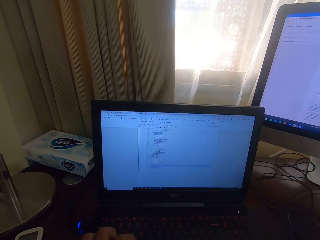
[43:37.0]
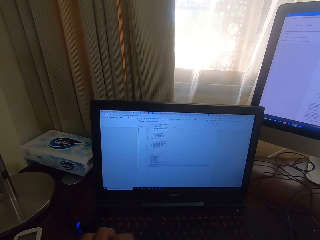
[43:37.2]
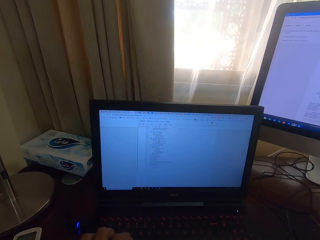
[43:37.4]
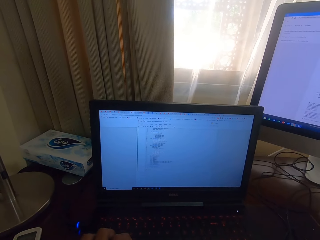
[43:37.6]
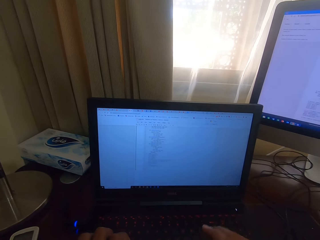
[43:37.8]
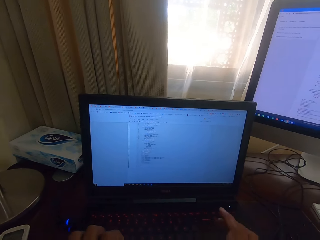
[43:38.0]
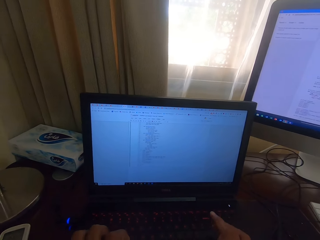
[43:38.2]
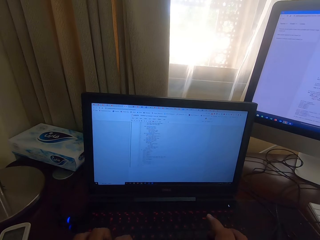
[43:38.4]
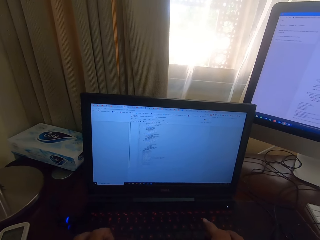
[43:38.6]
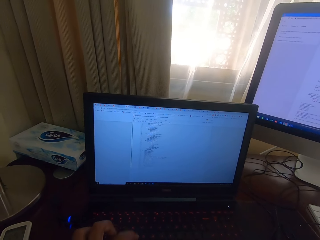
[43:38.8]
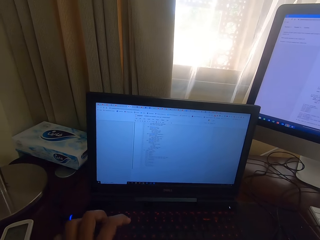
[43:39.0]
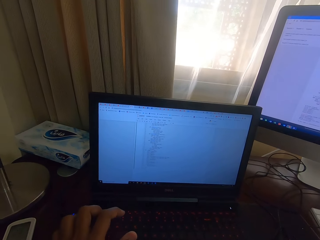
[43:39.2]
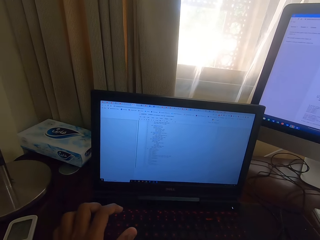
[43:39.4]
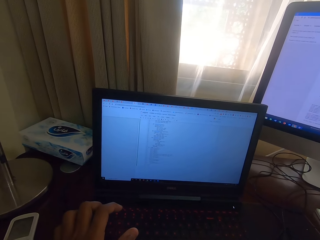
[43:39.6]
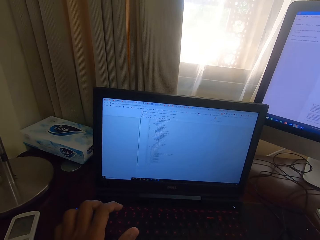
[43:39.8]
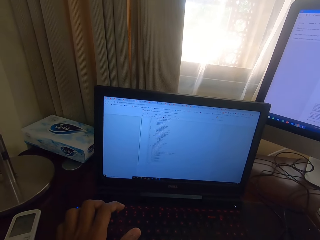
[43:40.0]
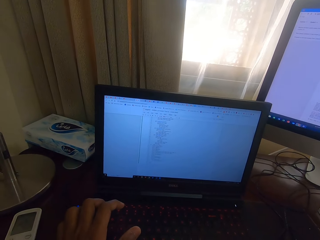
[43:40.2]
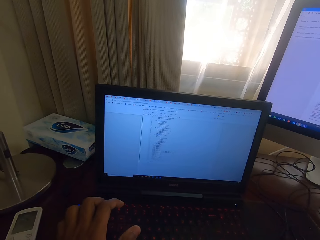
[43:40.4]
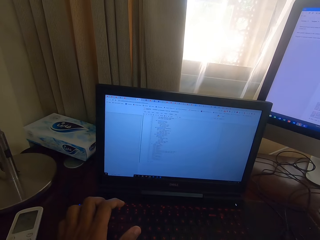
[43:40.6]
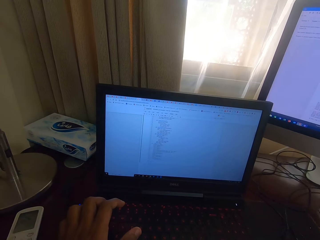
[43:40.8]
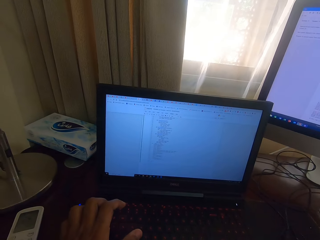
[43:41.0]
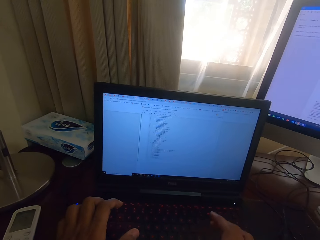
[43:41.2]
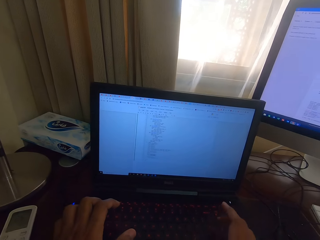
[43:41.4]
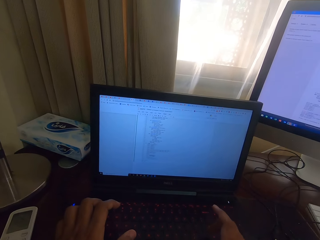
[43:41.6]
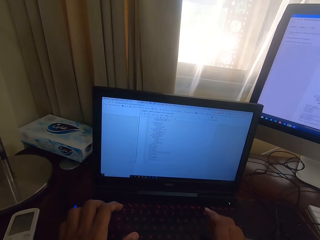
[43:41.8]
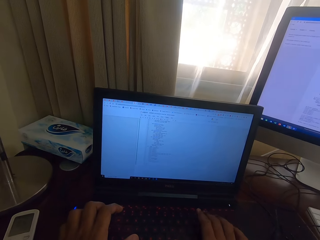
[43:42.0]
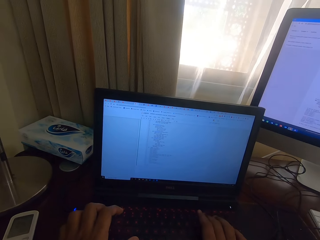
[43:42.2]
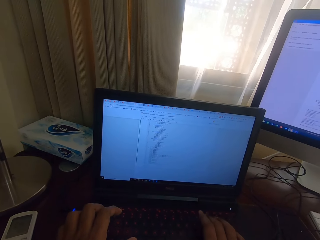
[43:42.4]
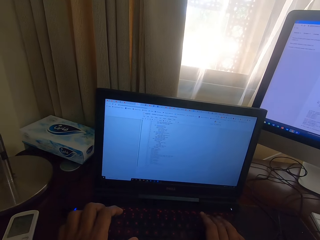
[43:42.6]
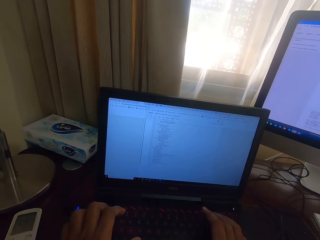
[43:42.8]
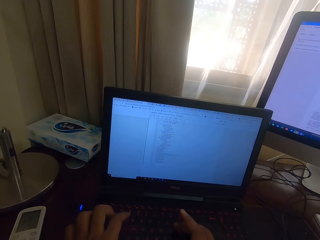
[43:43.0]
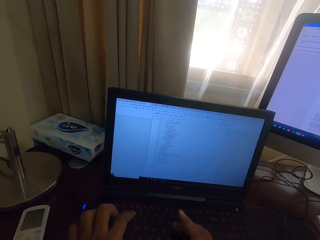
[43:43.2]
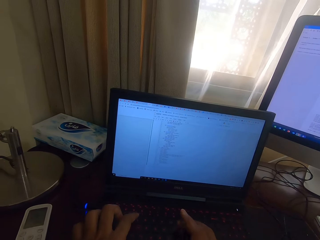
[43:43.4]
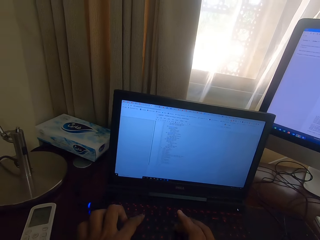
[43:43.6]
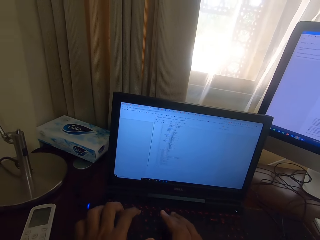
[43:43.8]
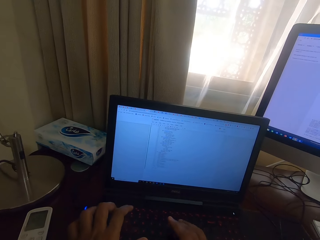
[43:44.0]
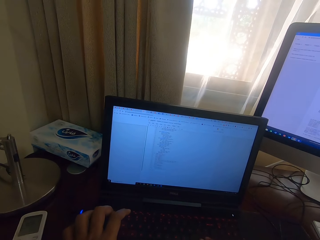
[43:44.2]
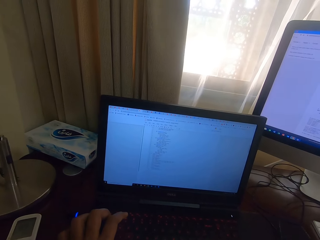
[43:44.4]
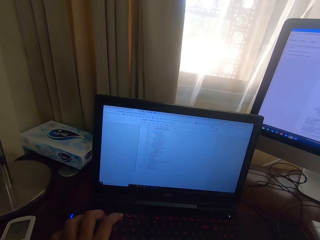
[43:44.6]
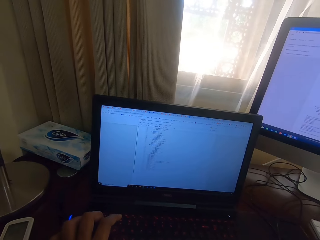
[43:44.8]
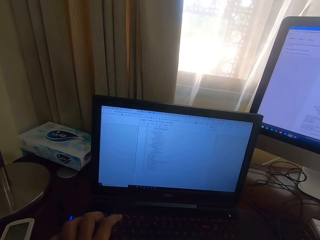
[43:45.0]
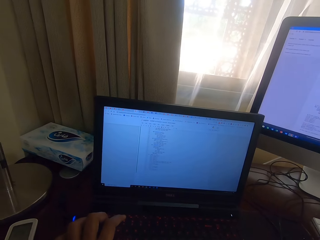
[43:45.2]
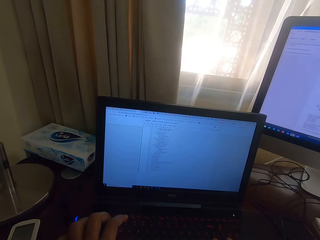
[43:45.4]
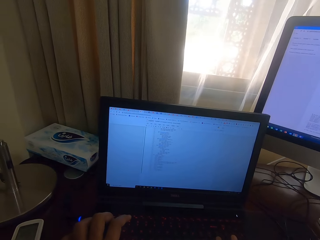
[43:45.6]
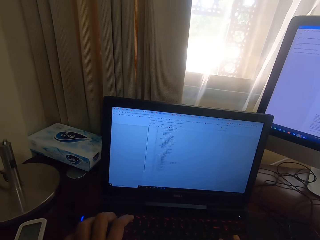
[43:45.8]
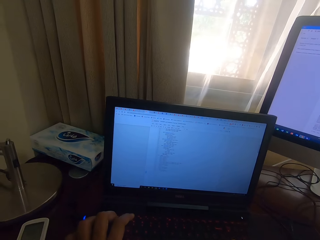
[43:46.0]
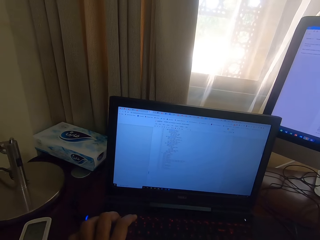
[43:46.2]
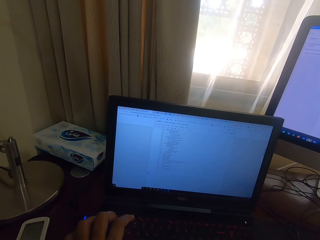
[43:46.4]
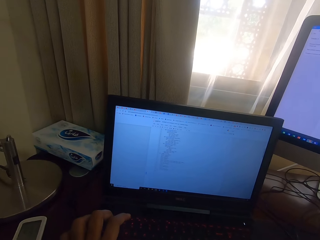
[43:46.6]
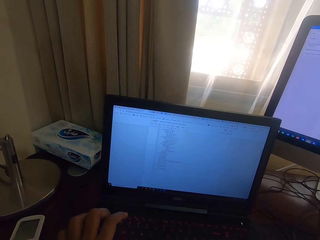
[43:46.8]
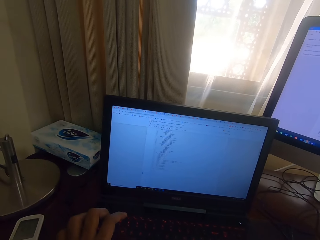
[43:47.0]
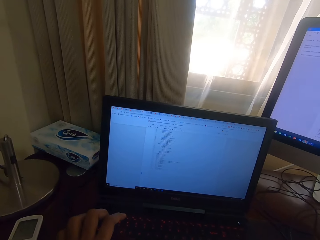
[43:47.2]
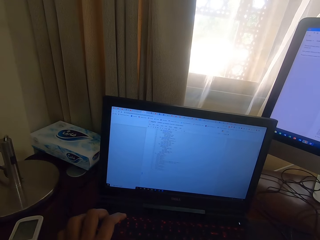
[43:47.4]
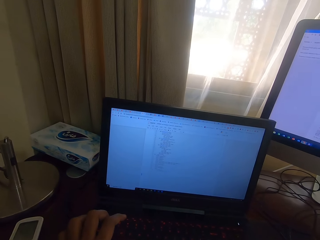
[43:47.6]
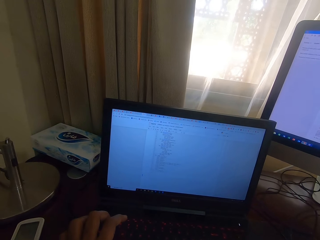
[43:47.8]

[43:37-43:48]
The camera wearer types on the laptop with the keyboard.

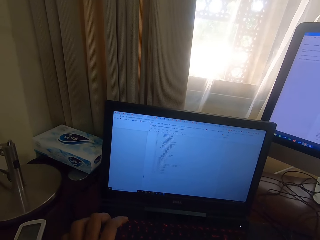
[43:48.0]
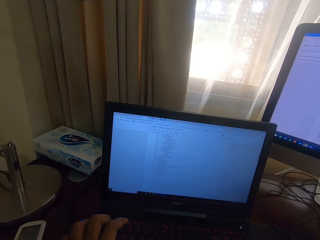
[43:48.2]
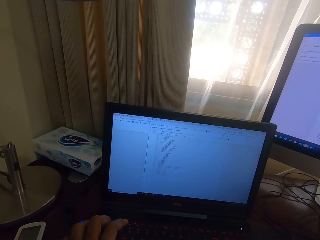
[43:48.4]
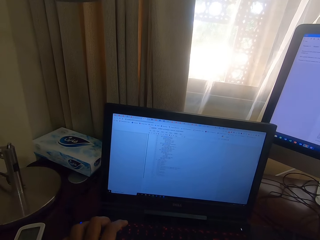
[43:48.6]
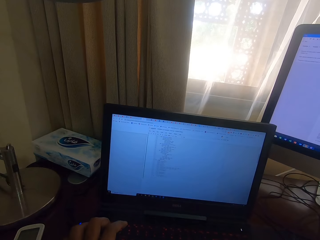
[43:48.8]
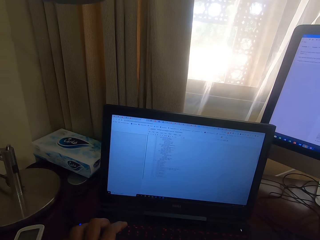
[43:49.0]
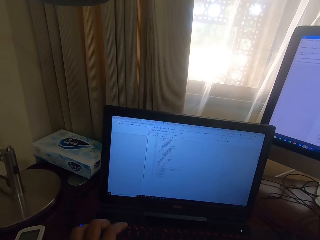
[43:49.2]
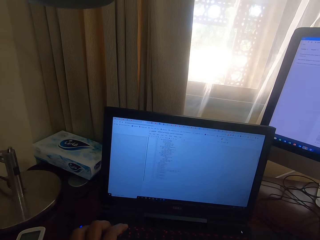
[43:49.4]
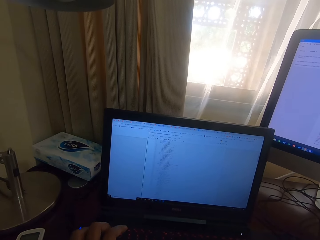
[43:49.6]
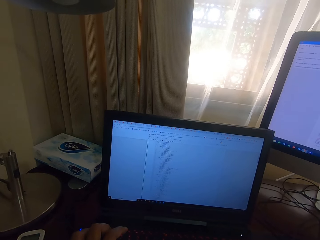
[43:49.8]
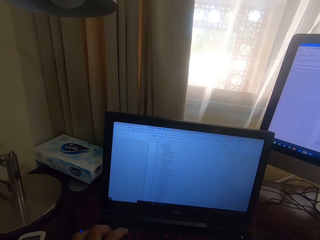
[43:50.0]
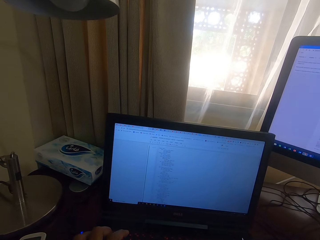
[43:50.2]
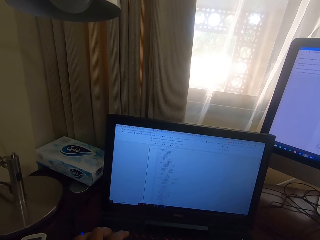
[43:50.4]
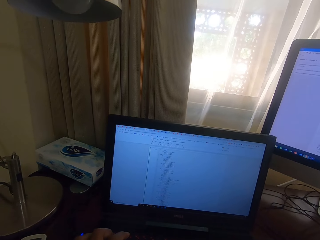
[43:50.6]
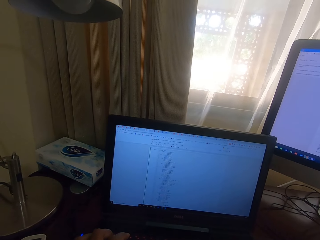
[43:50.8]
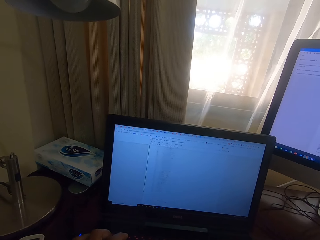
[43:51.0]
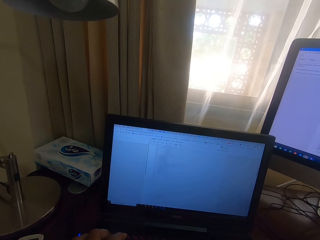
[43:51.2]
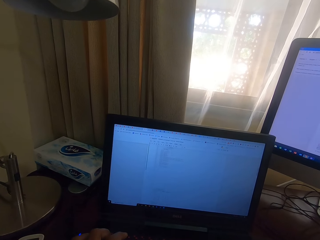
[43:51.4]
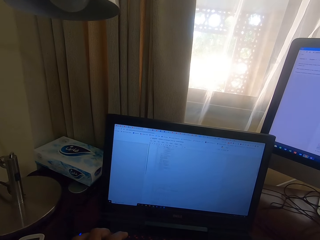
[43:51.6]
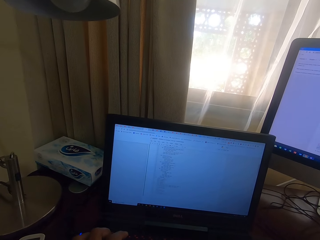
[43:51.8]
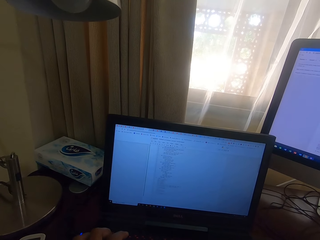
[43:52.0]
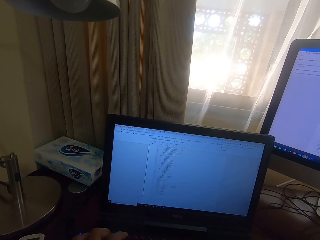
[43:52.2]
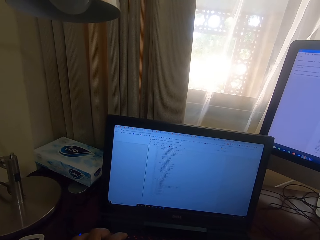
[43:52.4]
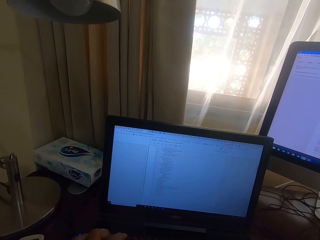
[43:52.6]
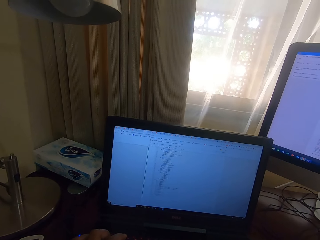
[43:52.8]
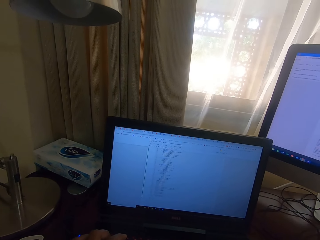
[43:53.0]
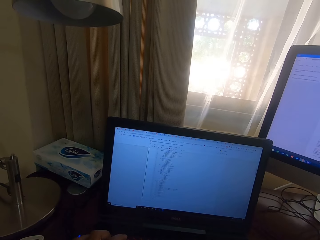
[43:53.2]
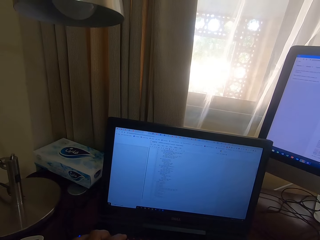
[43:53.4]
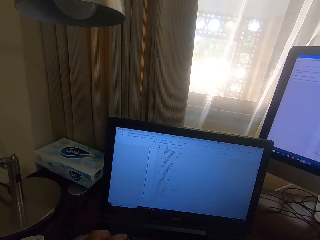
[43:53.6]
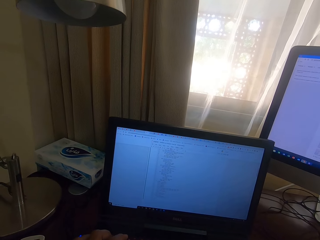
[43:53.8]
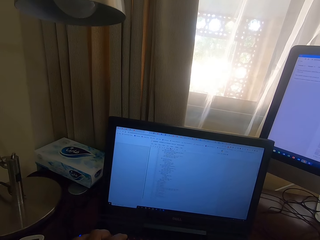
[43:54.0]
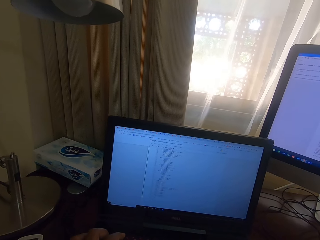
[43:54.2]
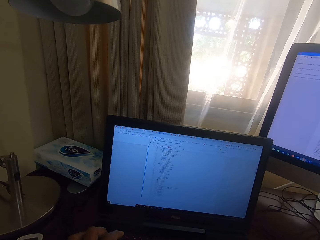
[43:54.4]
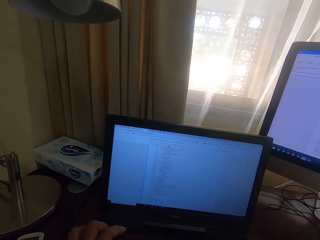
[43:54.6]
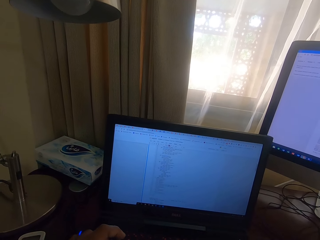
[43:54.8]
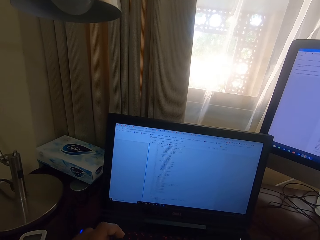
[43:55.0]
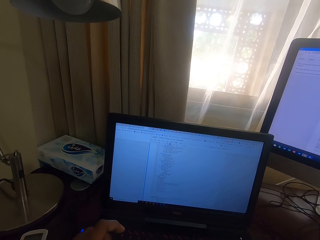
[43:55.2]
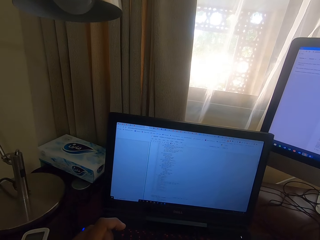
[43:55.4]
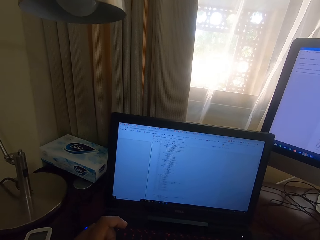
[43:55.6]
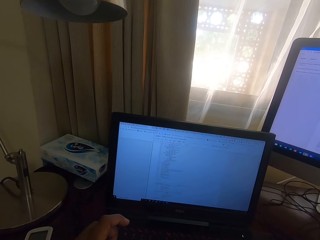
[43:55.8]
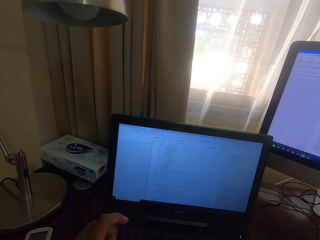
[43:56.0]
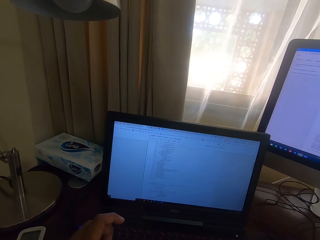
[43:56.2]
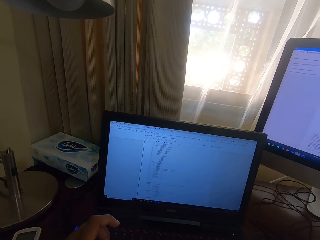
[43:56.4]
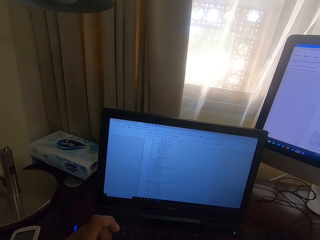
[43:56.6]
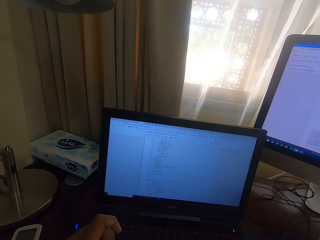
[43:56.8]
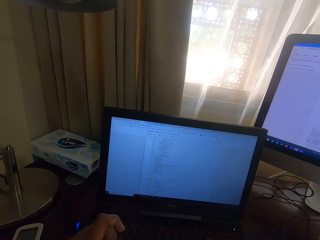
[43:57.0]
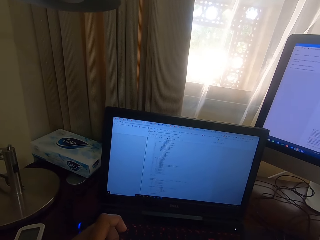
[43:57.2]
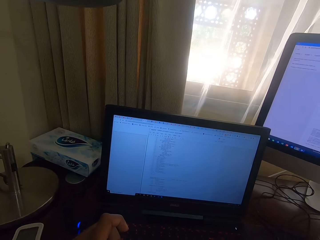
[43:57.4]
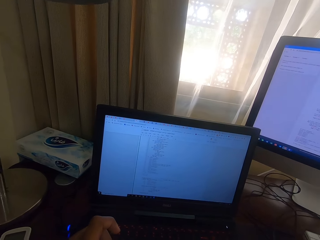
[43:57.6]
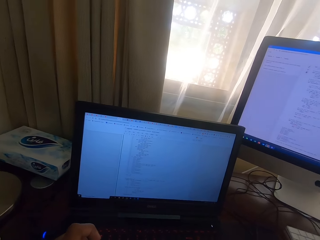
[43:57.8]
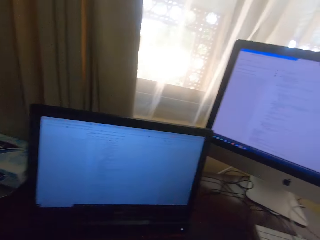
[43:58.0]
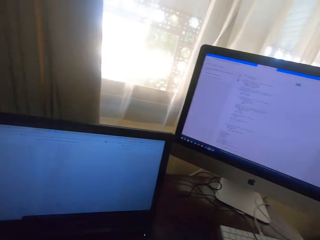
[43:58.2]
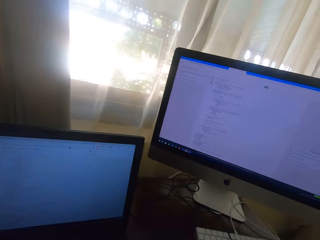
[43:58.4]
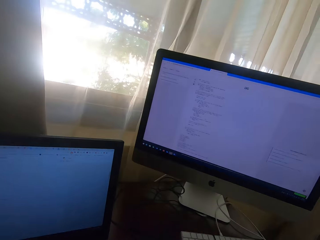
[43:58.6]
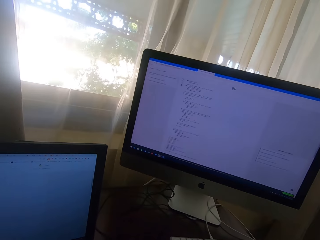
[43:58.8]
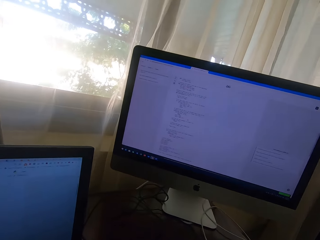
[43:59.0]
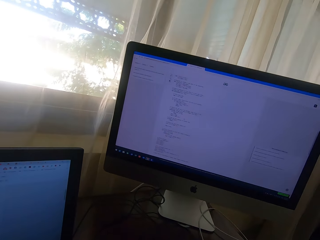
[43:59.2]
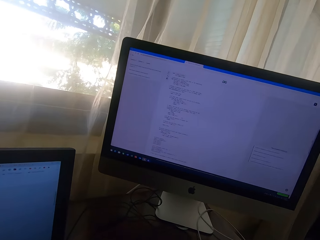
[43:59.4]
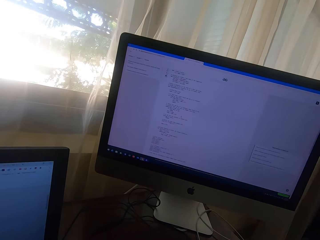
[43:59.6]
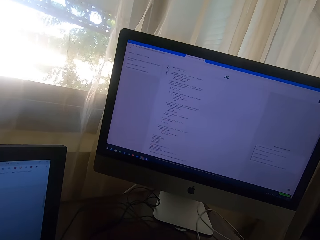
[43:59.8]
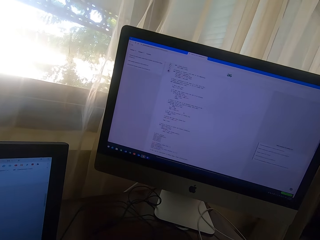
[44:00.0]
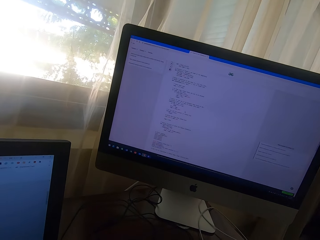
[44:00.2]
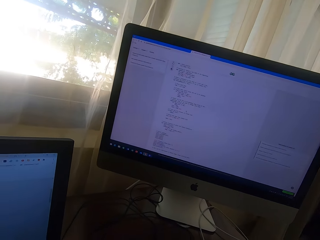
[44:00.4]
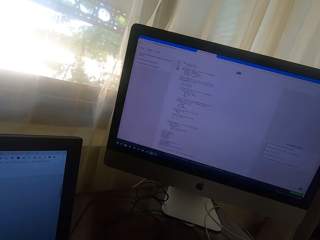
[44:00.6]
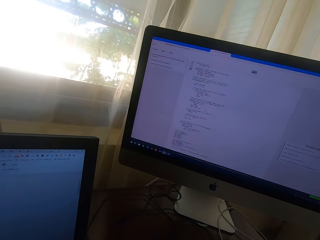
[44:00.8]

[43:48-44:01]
The camera wearer looks at the laptop. They look at the monitor.
